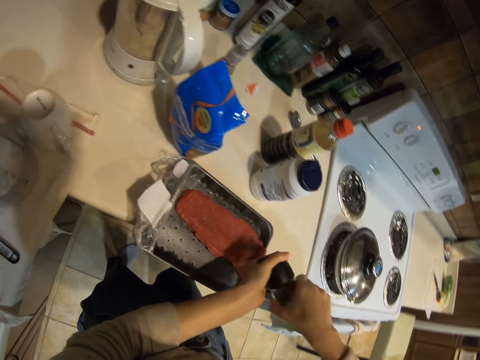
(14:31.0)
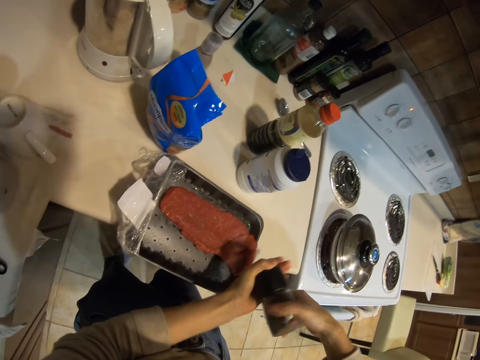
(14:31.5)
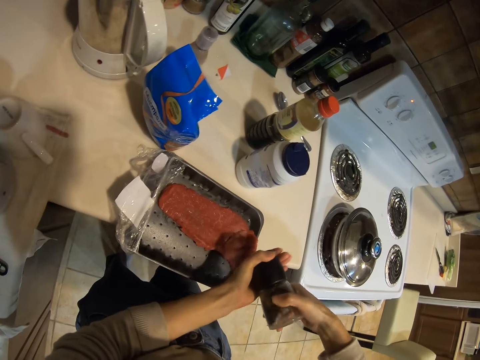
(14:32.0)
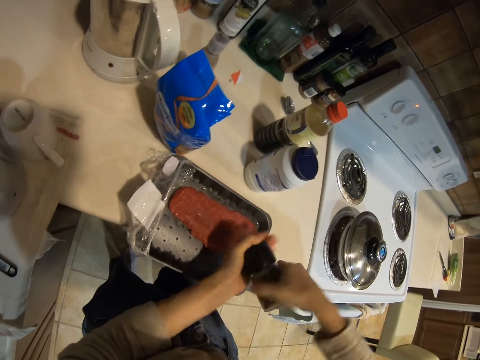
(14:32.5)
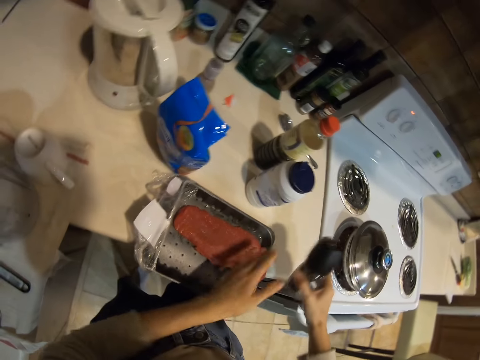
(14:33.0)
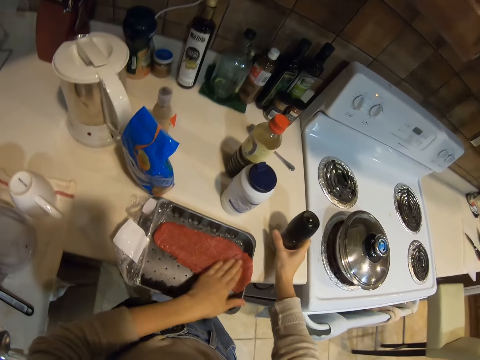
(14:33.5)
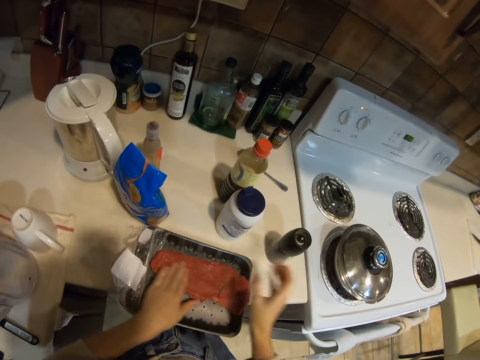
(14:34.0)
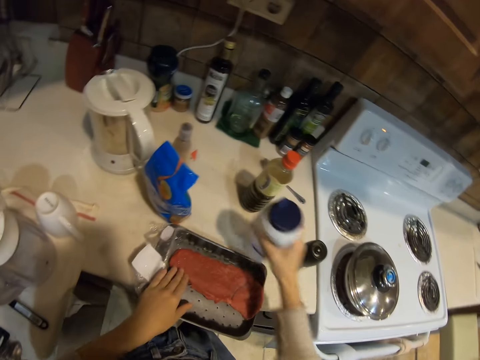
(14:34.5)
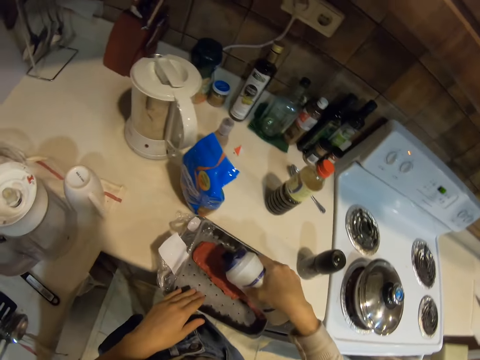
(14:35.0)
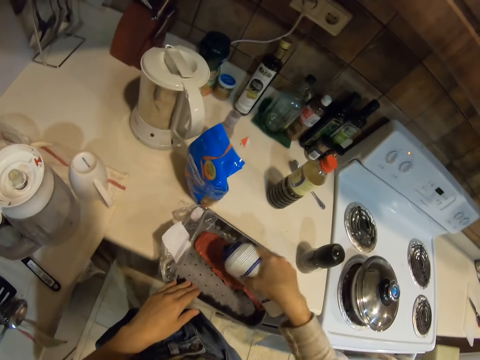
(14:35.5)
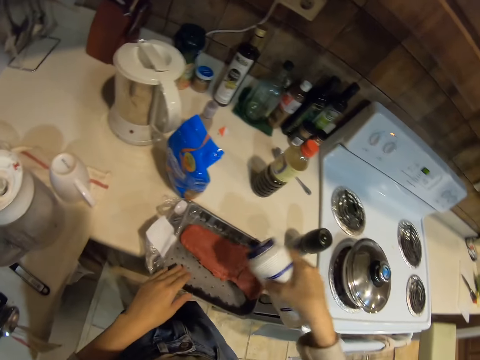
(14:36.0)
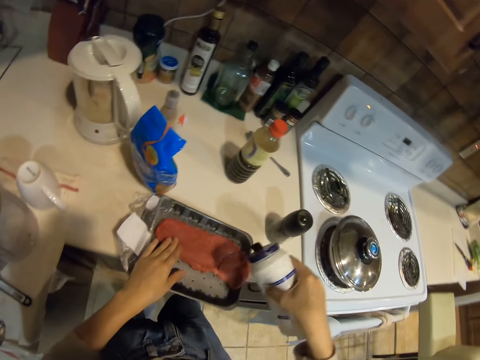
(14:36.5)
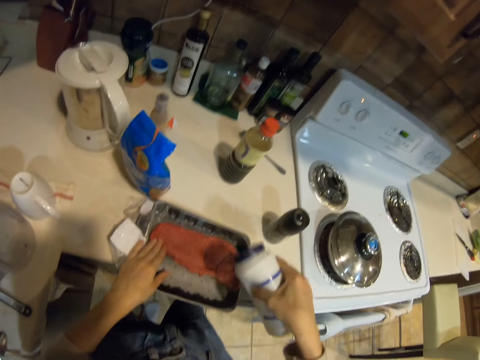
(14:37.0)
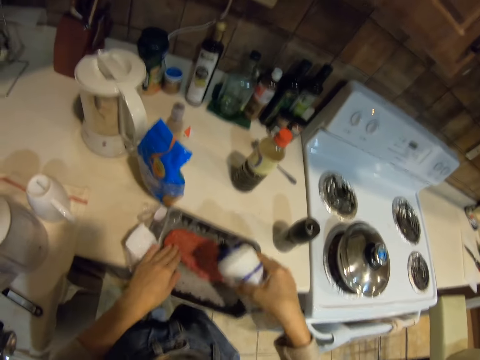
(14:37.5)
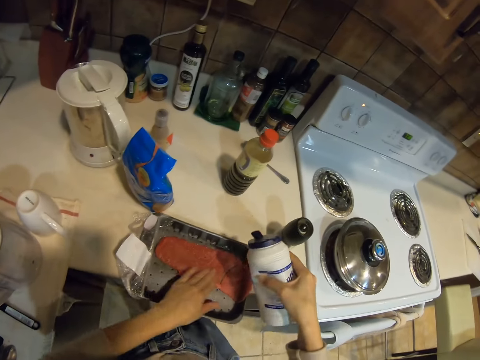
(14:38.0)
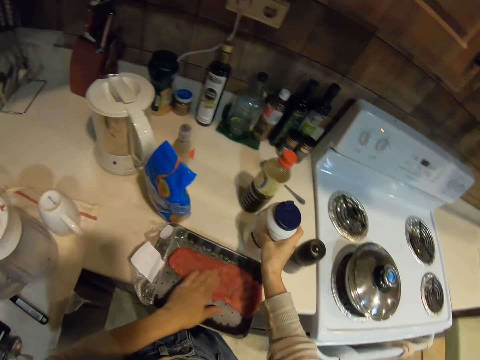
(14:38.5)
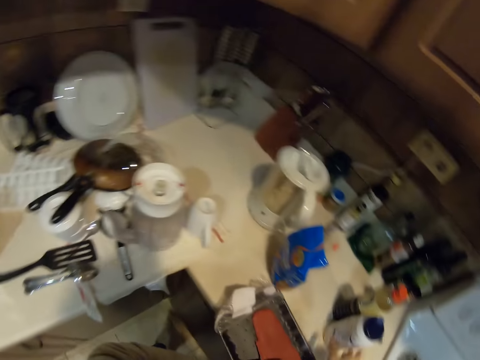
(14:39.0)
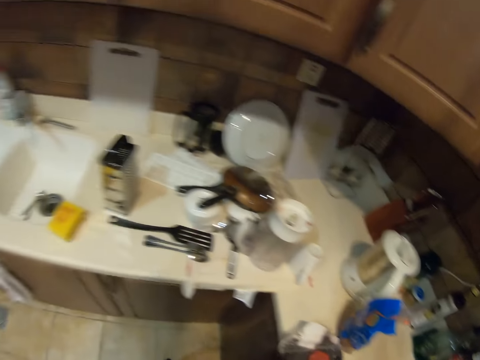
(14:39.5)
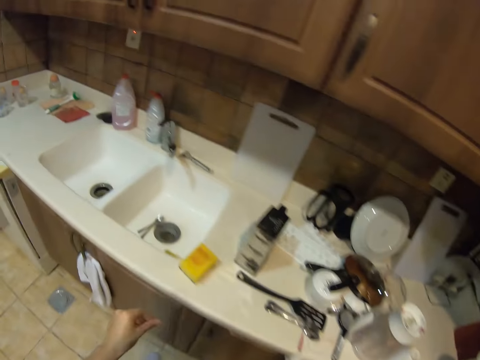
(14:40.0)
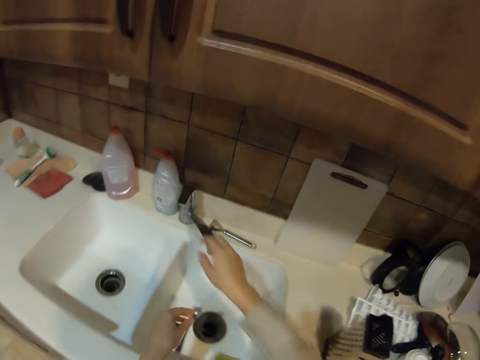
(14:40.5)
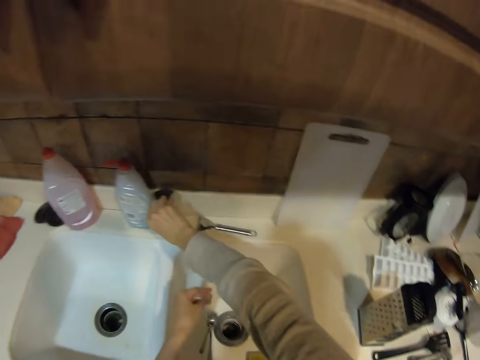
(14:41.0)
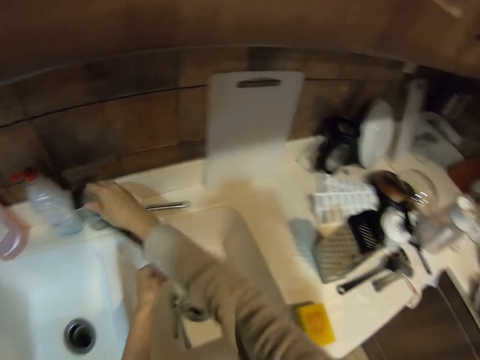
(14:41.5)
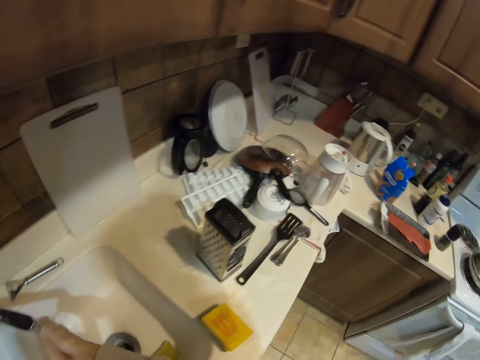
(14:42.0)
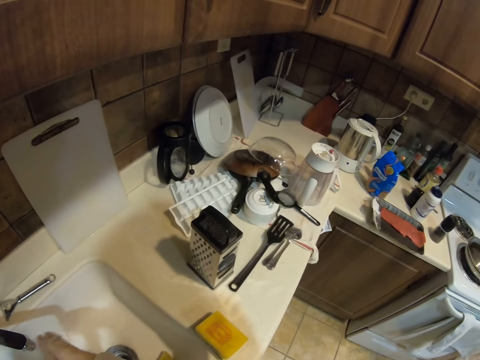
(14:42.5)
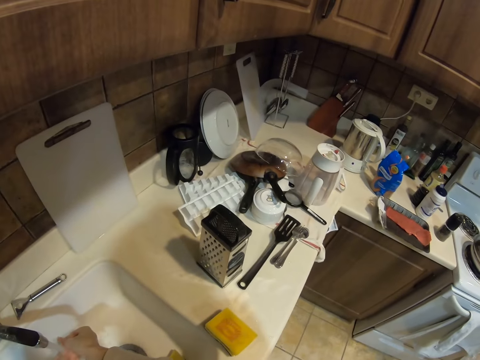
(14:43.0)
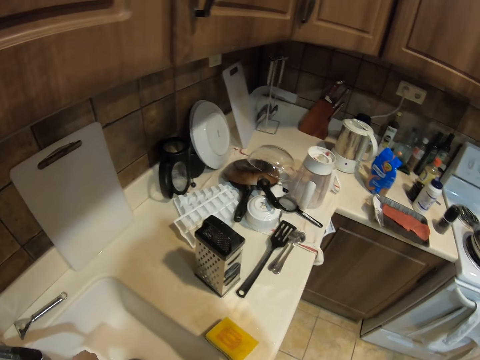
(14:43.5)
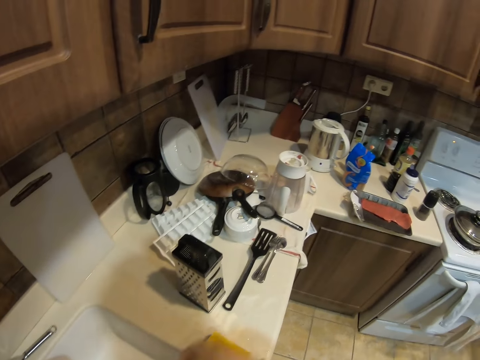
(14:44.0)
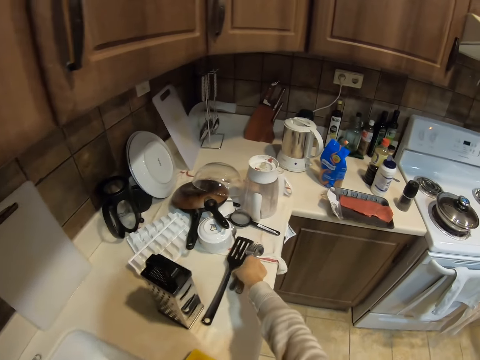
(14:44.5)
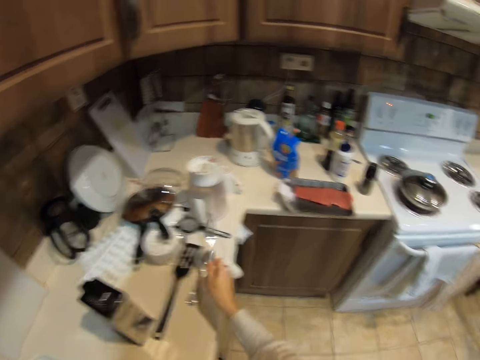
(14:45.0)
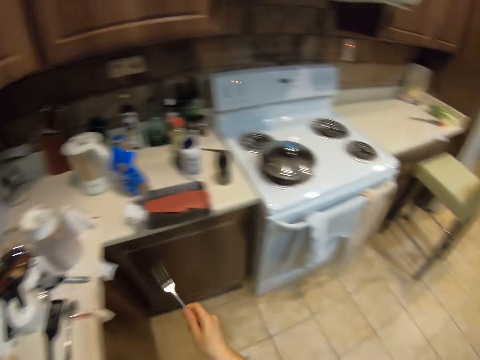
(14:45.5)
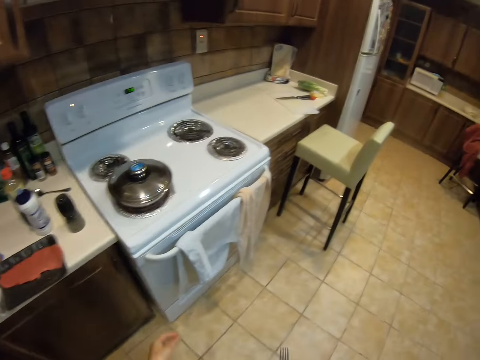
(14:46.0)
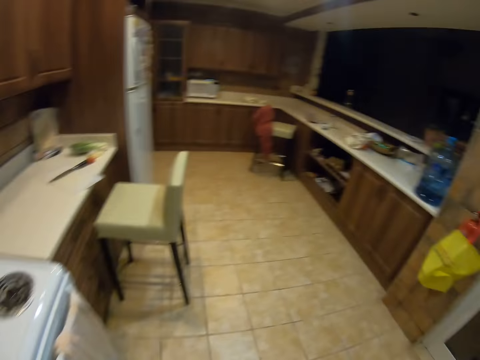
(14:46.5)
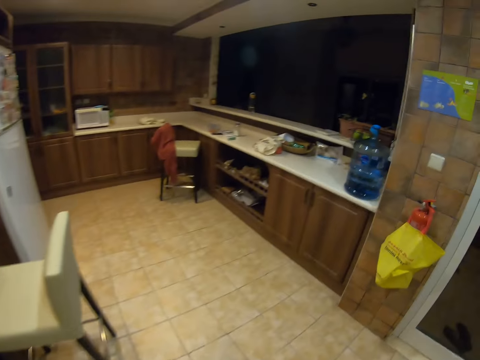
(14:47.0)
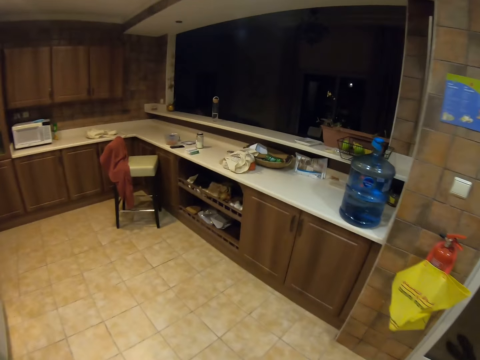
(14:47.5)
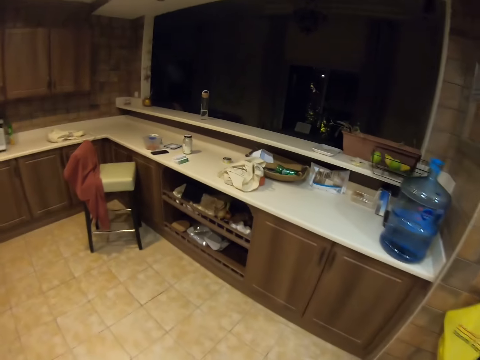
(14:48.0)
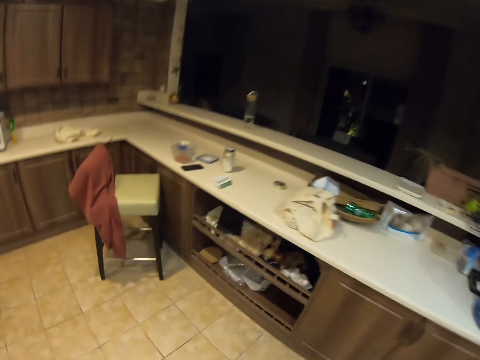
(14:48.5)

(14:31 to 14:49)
The camera wearer spreads the spice on the fillet with the left hand. He puts the spice shaker on the kitchen slab. He spreads the spice on the fillet with the left hand. He takes the salt shaker. He spreads salt on the fillet. He spreads salt on the fillet with the left hand. He puts the salt shaker on the kitchen slab. He looks around. He walks around. He opens the kitchen tap. He cleans his hands in the sink. He takes a fork on the slab. He walks on the floor.

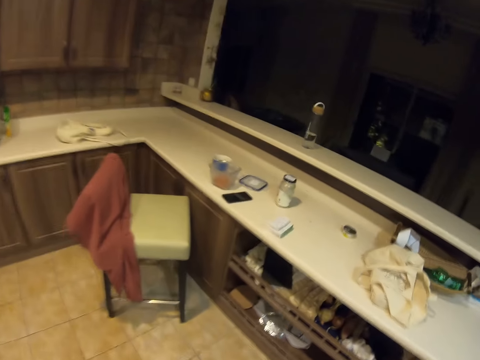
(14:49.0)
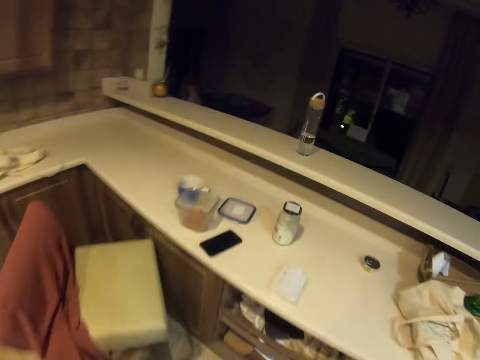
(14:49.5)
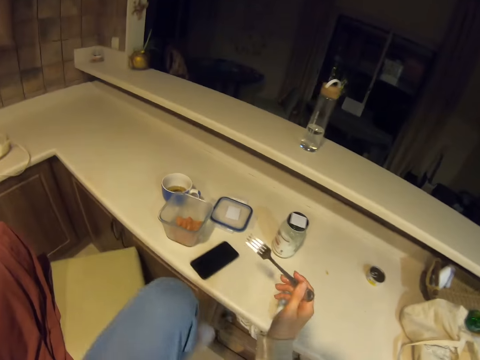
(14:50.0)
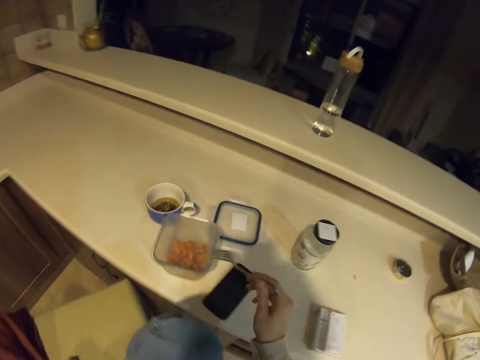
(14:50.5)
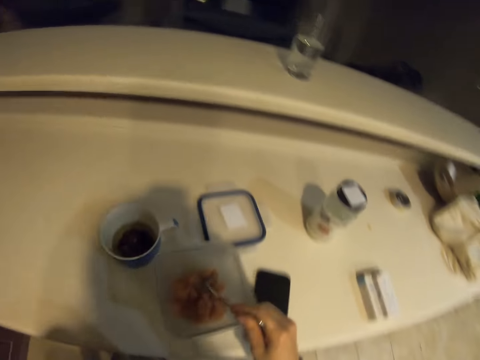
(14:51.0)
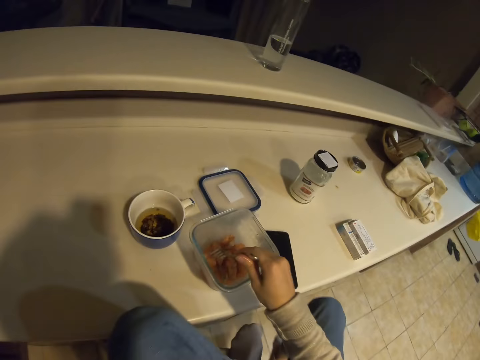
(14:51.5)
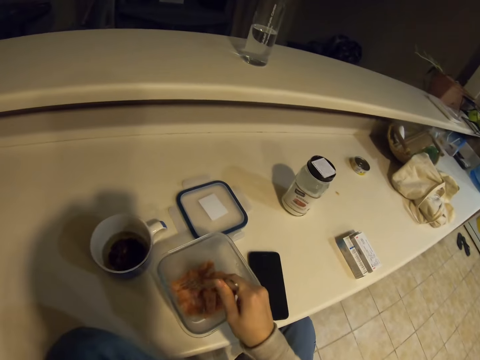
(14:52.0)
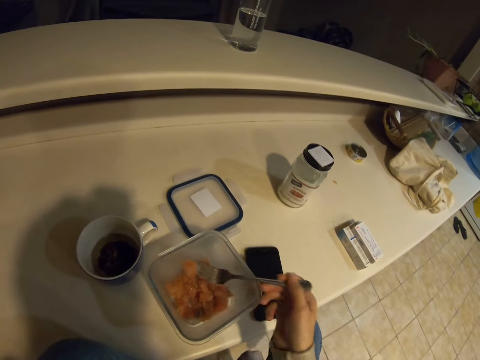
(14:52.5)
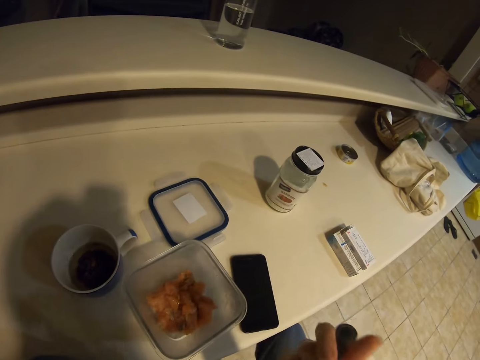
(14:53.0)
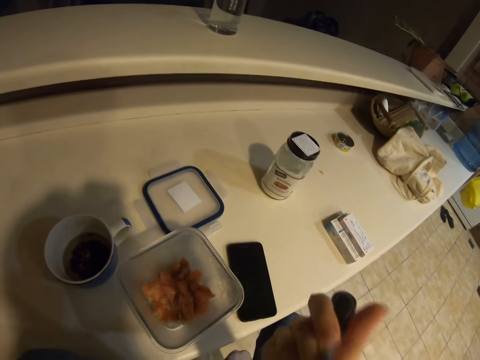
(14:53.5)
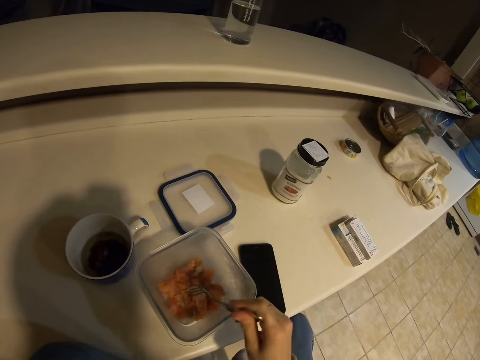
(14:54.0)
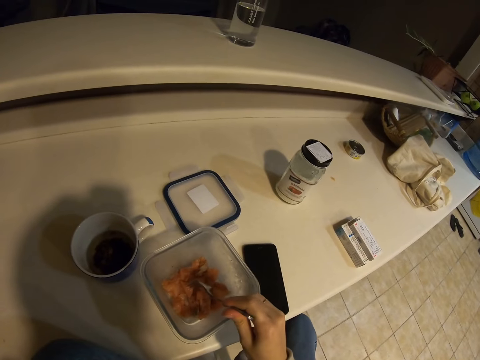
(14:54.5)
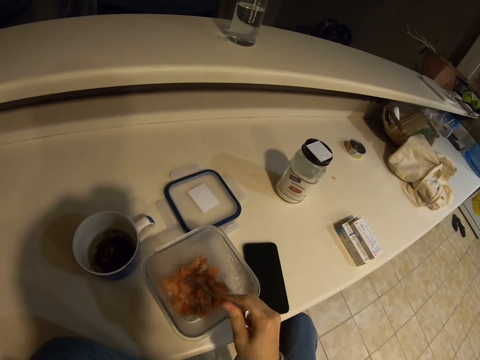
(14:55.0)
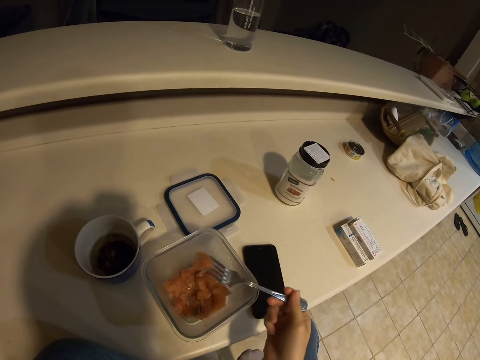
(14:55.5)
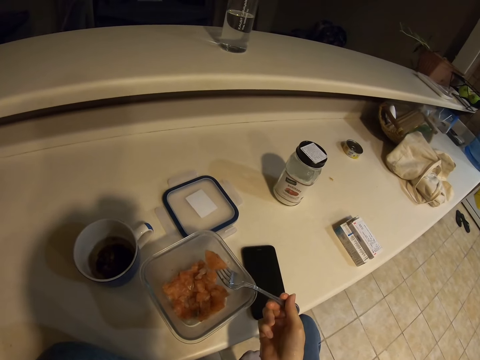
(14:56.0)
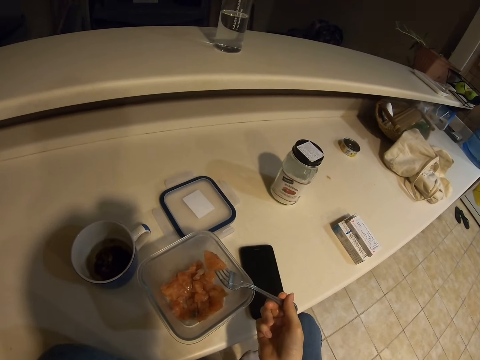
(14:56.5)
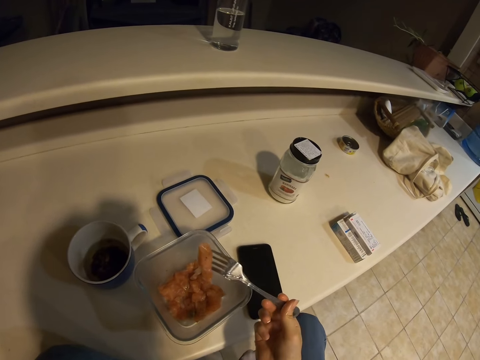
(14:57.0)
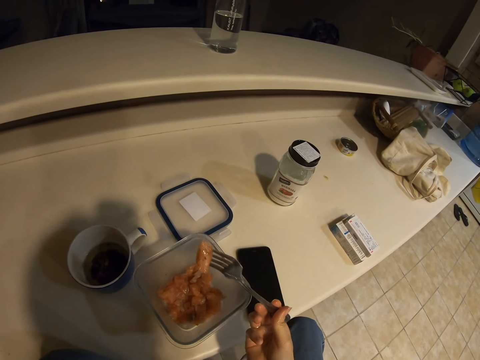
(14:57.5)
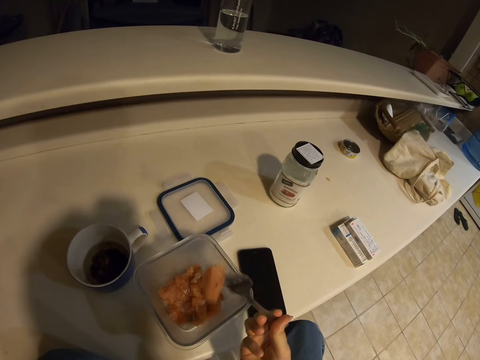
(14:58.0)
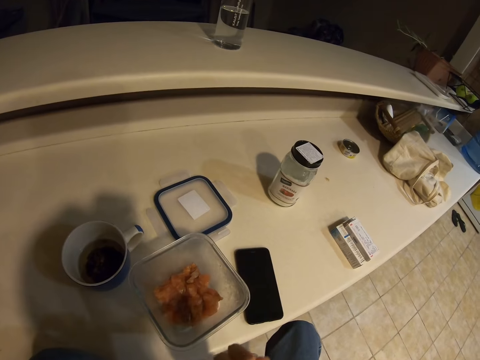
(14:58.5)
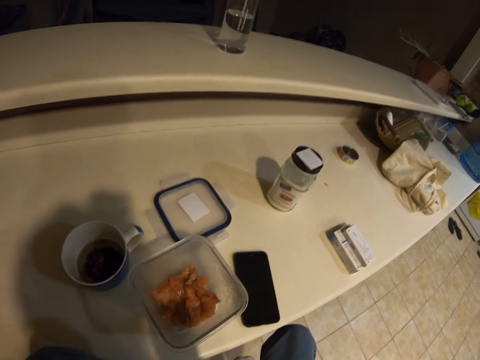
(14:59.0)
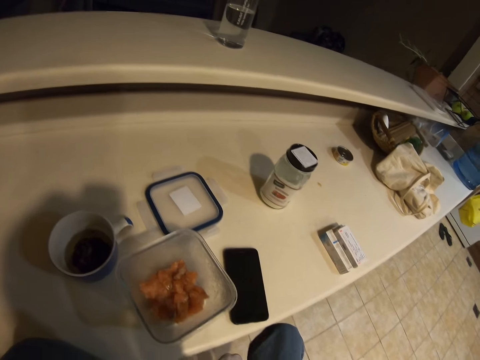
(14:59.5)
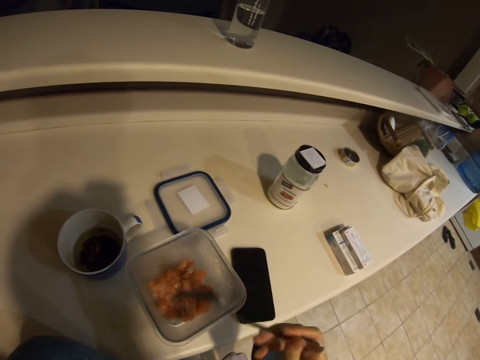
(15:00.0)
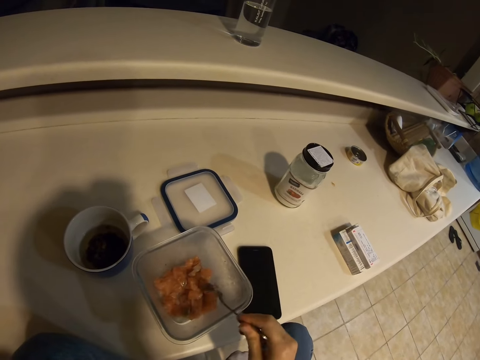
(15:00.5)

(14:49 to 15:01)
The camera wearer sits on the chair on the floor. They put the fork in a container of food. They scoop food from the container. They eat the food in the plastic can on the countertop. They scoop food. They look on the food. They eat food.
